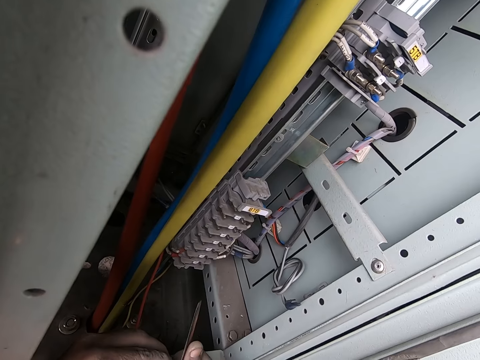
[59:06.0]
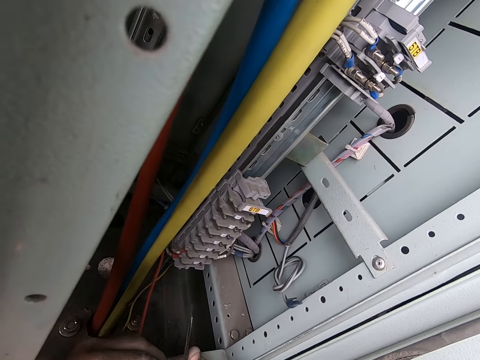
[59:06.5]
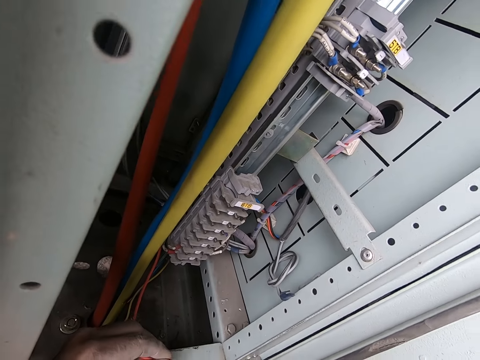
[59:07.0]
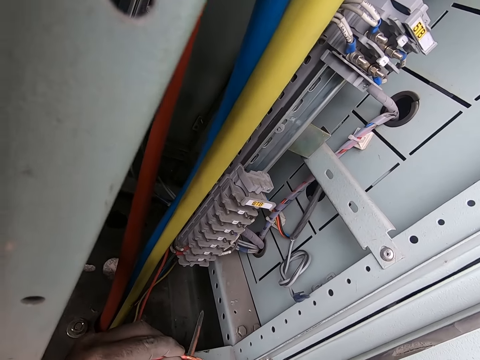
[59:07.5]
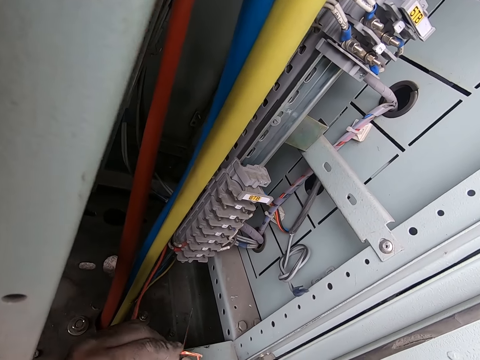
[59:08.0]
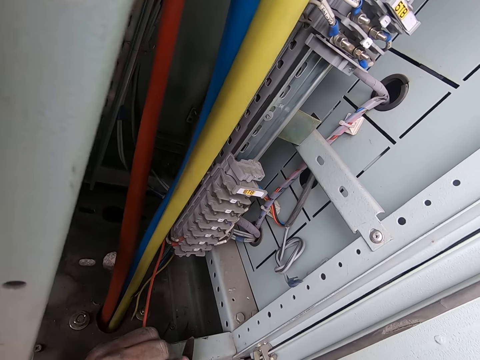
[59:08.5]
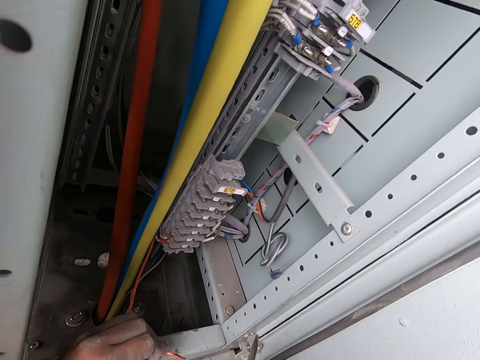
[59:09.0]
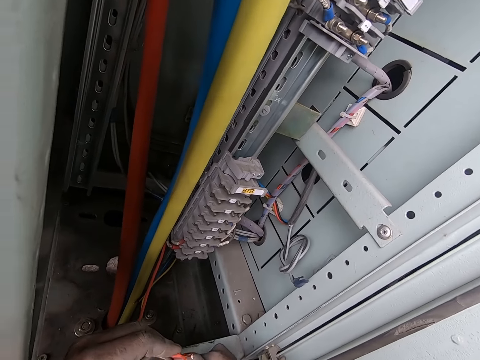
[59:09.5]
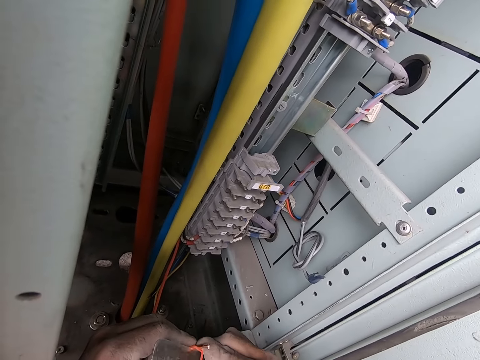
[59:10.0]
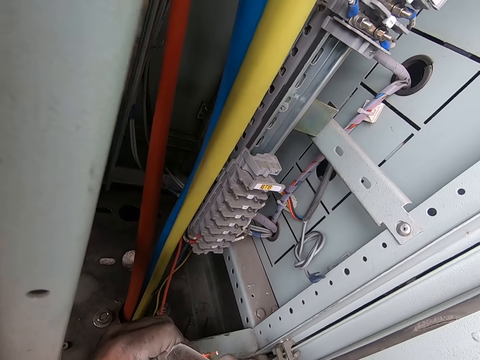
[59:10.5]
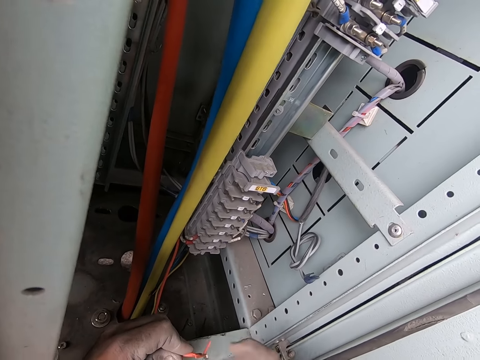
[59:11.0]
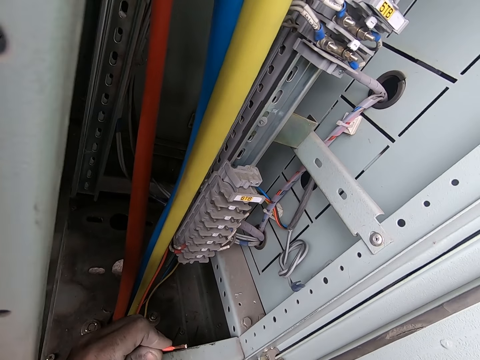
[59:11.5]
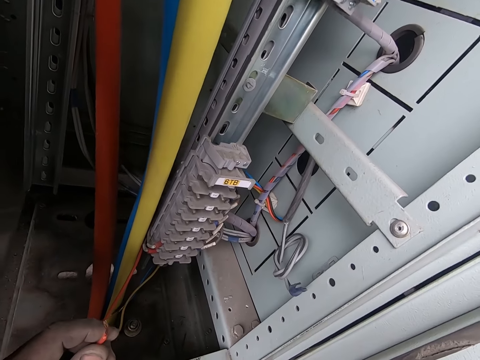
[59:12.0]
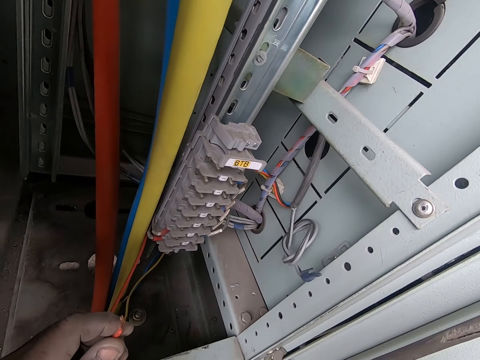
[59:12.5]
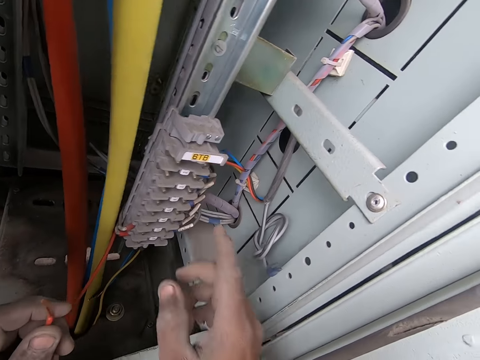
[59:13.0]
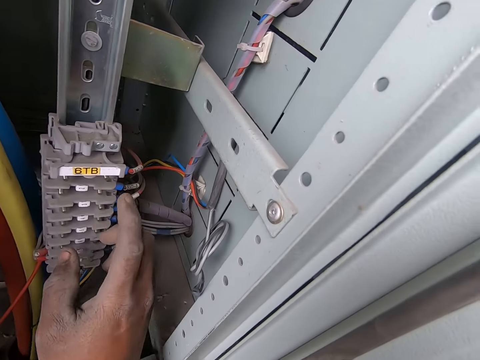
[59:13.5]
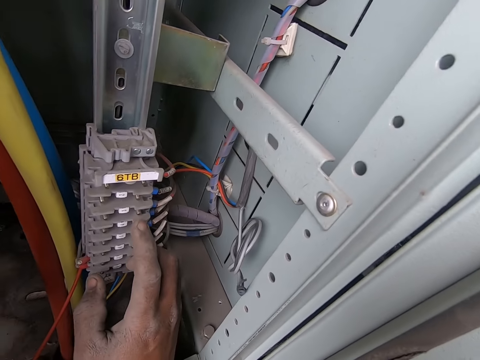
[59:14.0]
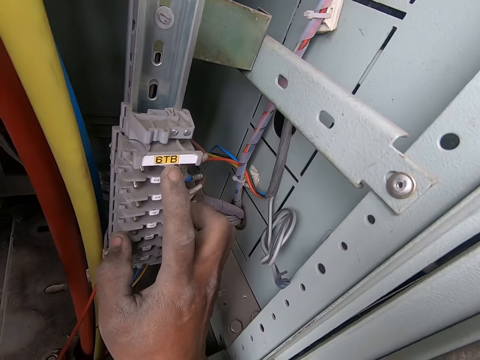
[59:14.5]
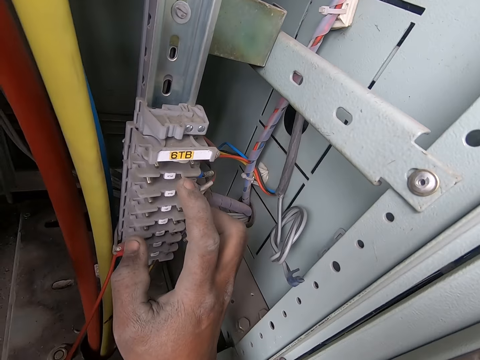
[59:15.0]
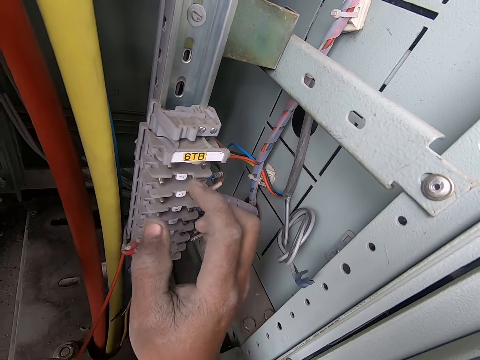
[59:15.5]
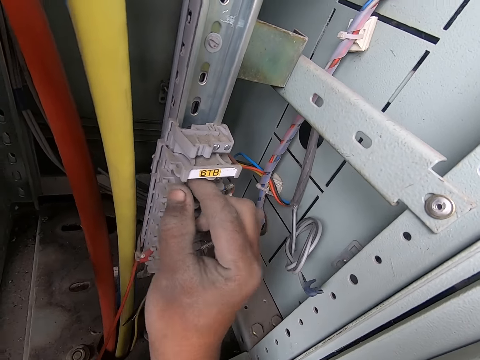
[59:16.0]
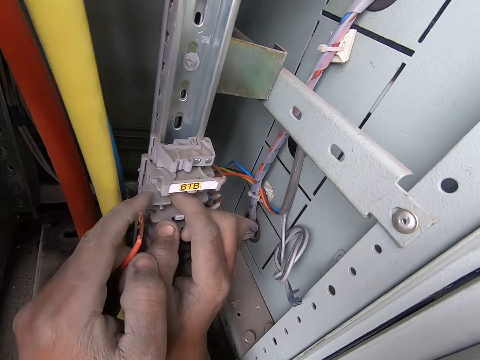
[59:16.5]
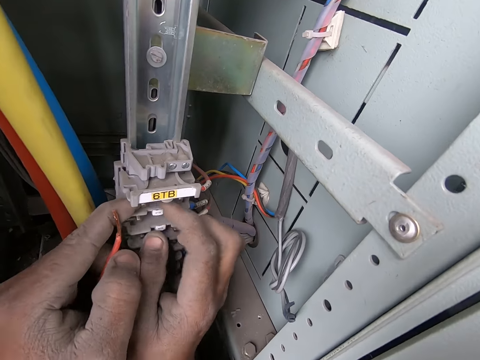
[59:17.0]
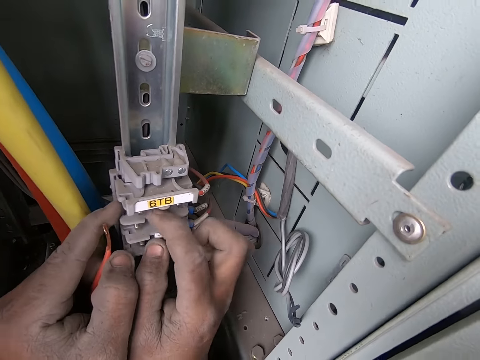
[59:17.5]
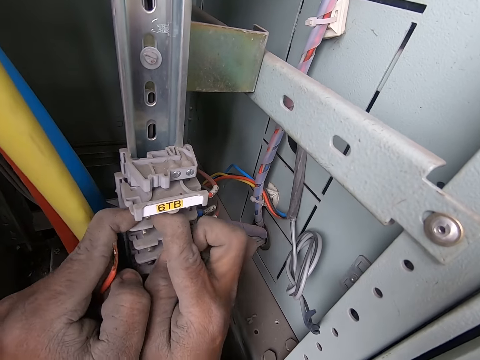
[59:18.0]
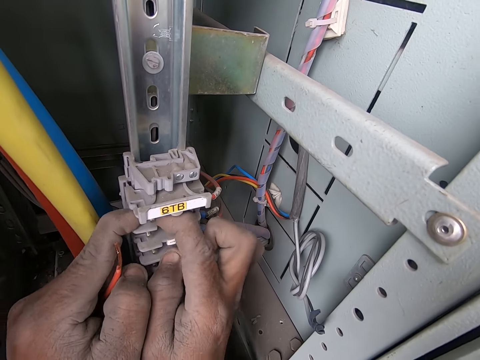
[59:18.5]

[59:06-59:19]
The camera wearer puts down the knife. He touches a fuse locker on a plastic rod with his right hand. He pushes a metal in the partition in the fuse box with his right hand. He pushes the metal in the partition in the fuse box with his left hand.

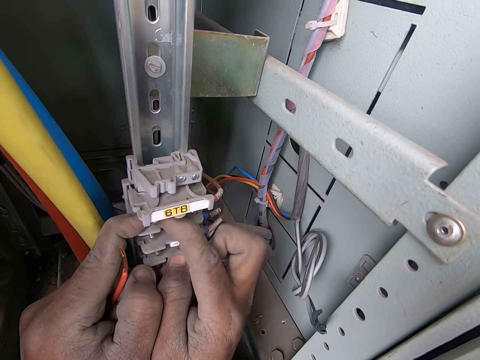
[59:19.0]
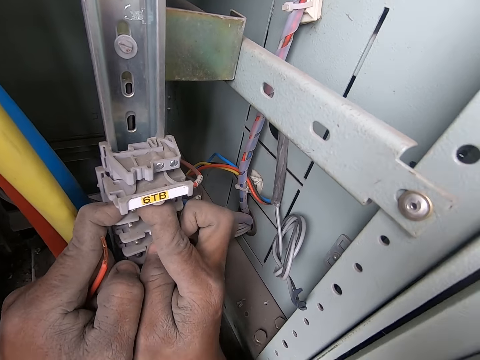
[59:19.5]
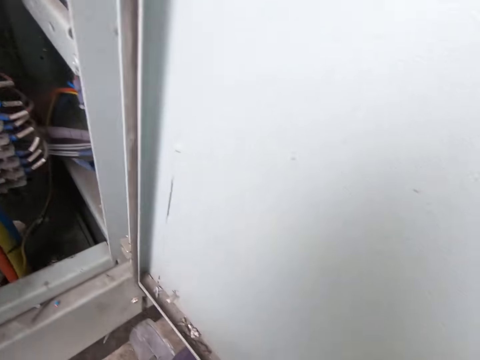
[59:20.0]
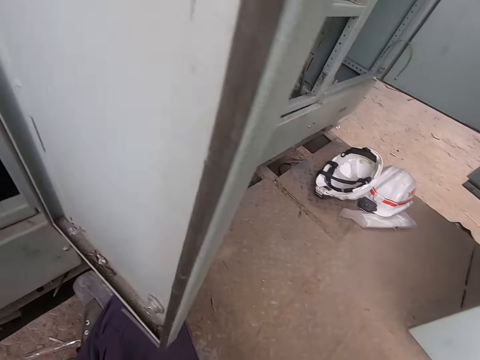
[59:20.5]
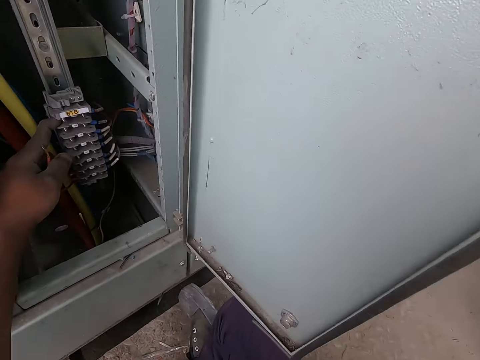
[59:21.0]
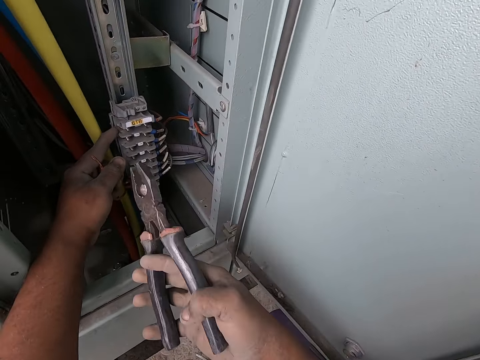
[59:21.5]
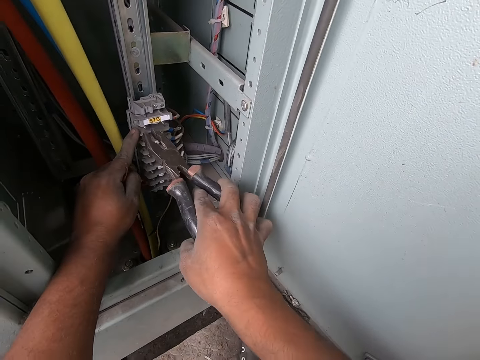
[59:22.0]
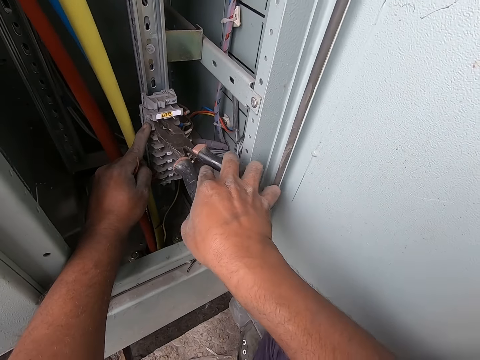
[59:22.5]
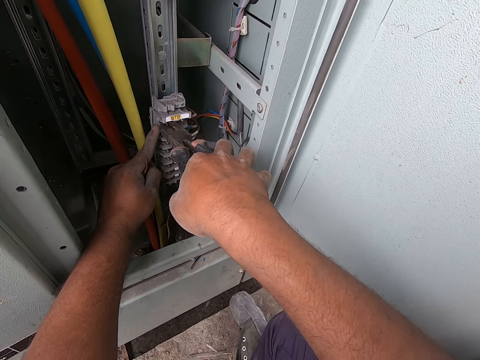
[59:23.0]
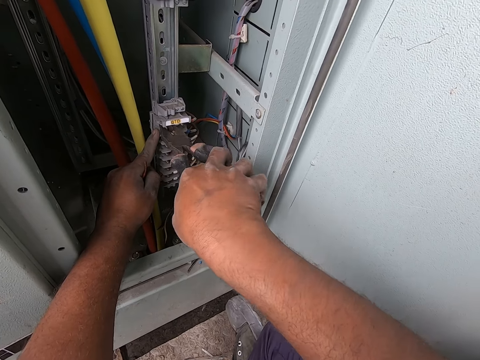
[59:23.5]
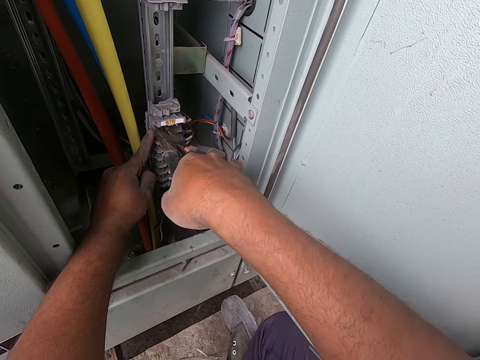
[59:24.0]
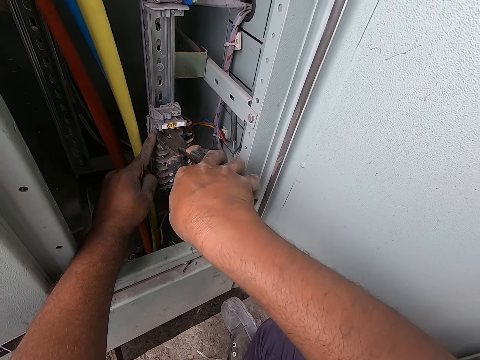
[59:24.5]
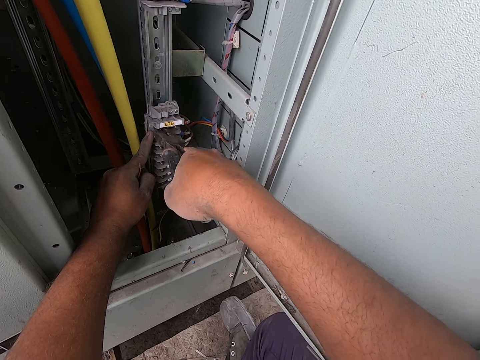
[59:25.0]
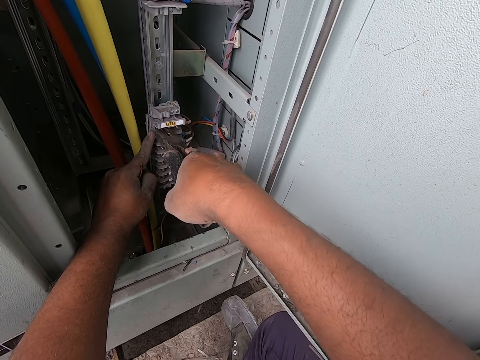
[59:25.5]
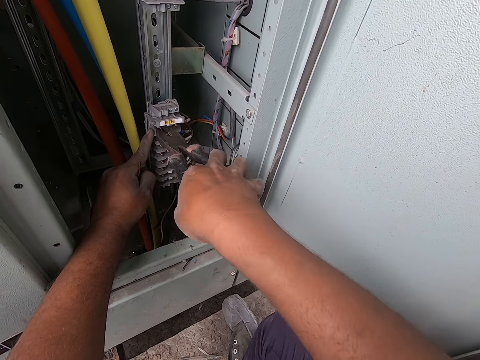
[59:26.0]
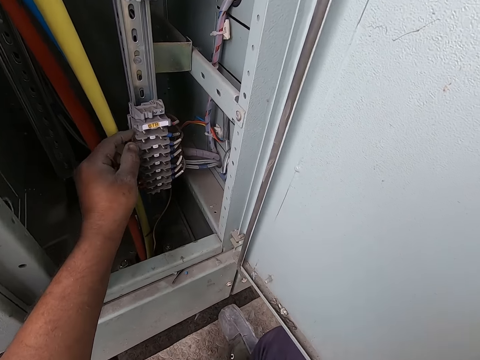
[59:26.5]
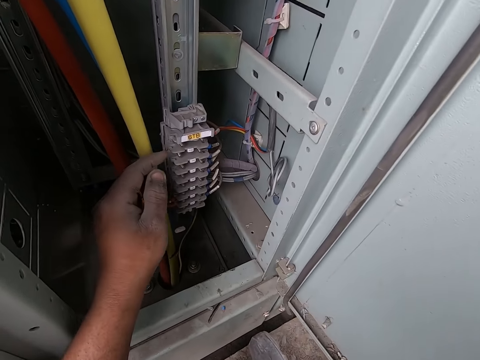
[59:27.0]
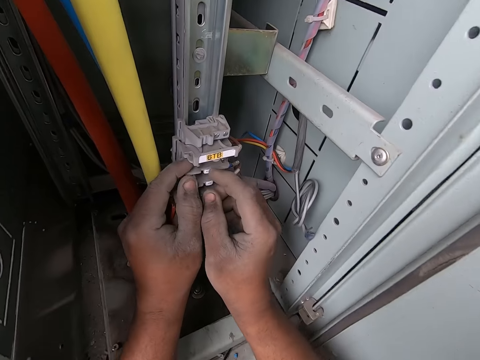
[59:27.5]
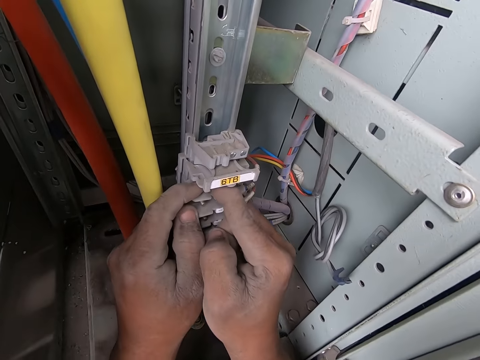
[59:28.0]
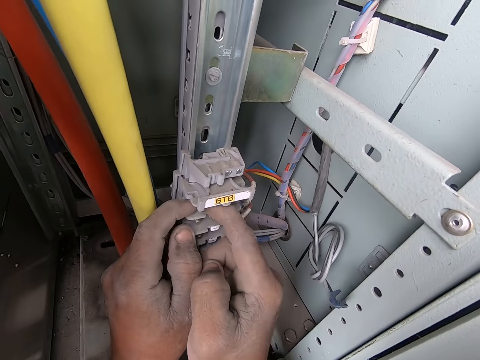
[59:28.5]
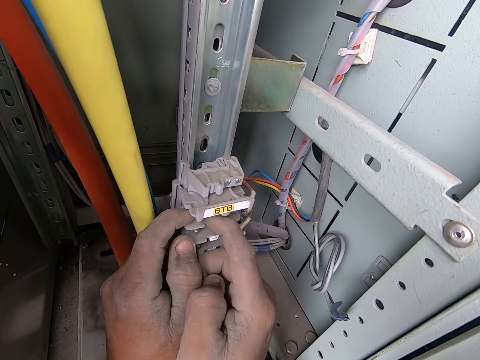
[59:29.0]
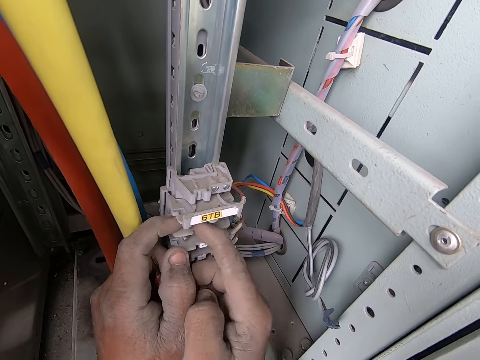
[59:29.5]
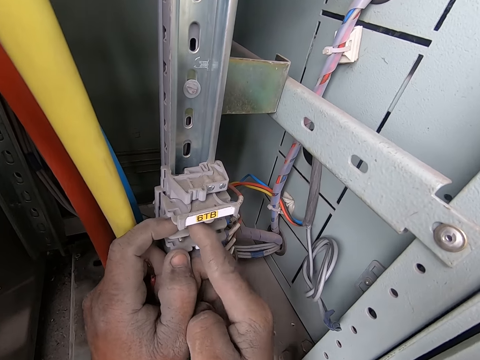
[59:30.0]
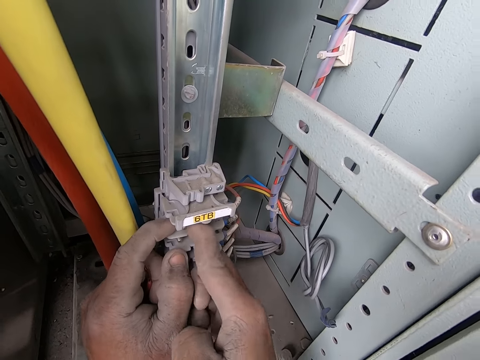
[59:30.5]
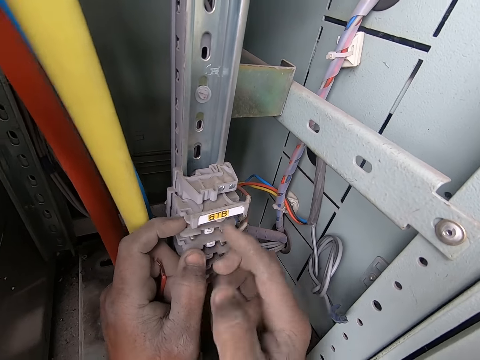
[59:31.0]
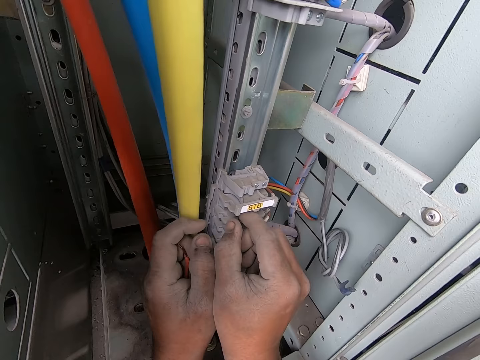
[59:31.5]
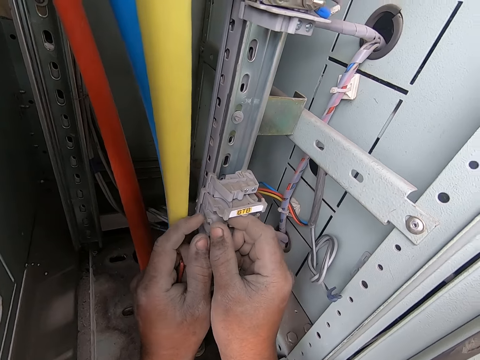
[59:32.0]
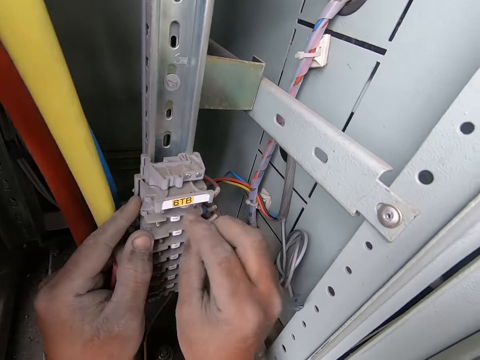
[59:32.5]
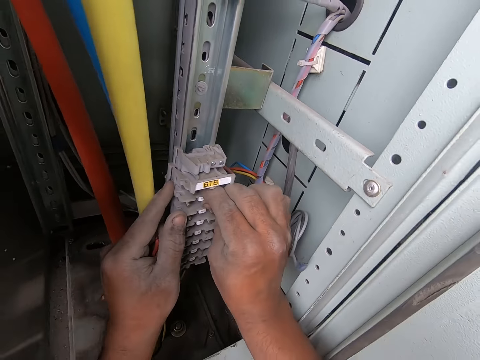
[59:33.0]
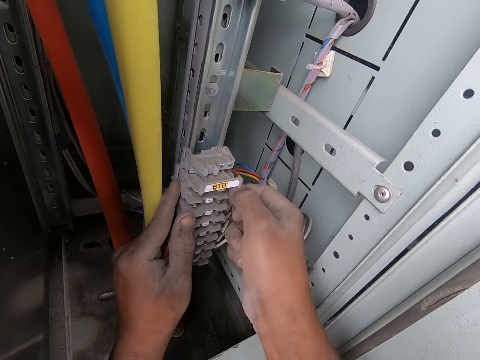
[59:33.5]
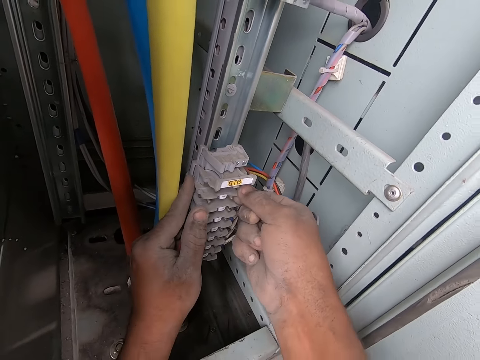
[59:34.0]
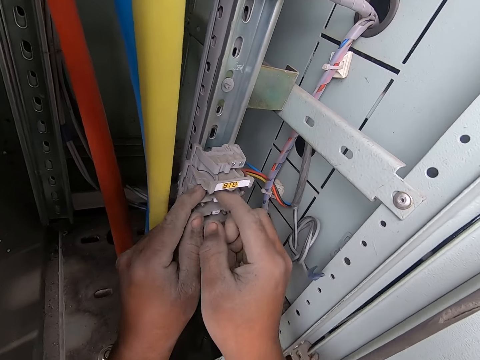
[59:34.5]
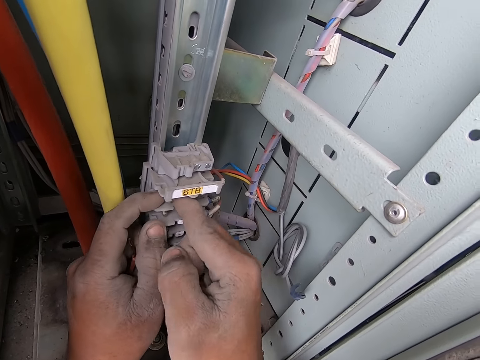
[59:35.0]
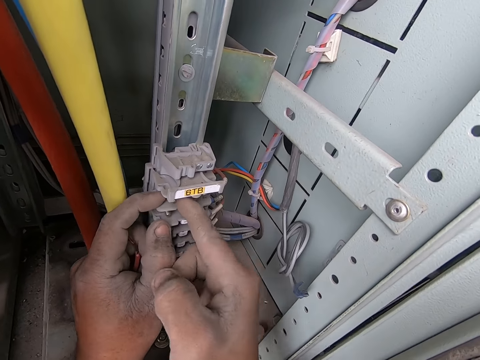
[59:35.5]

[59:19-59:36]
The camera wearer takes pliers. He holds the pliers in his right hand. He holds the metal in the partition in the fuse box with the pliers in his right hand. He squeezes something with the pliers. He puts the pliers down and adjusts something. He pushes the metal in the partition in the fuse box with his left hand. He pushes the metal in the partition in the fuse box with both hands. He holds the metal in the partition in the fuse box in his right hand. He pushes the metal in the partition in the fuse box with his right hand. He holds the fuse box in his right hand. He pushes the metal in the partition in the fuse box with both hands.
